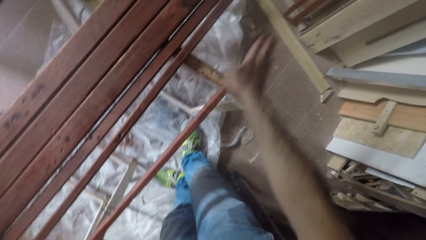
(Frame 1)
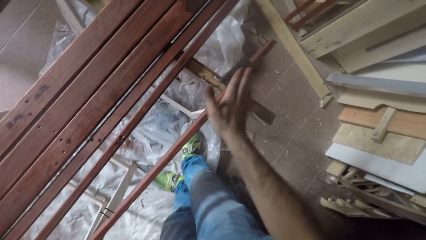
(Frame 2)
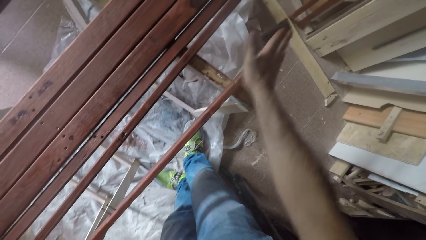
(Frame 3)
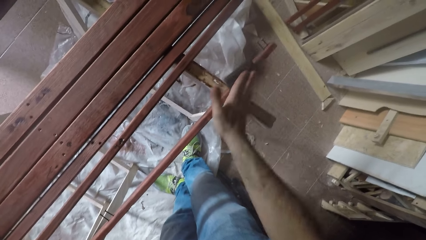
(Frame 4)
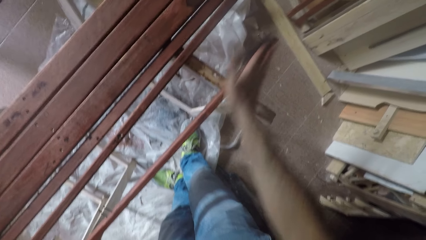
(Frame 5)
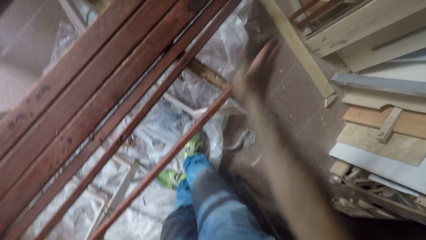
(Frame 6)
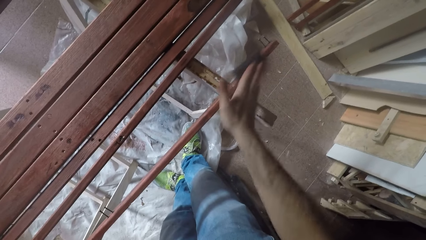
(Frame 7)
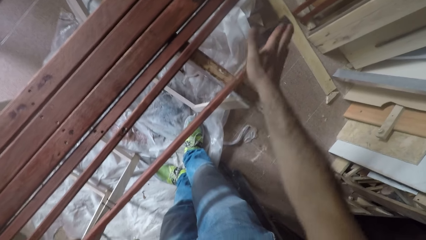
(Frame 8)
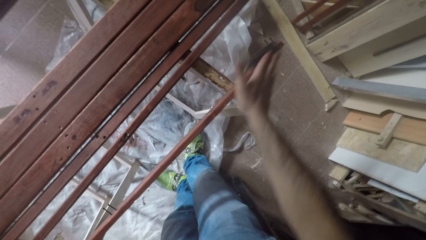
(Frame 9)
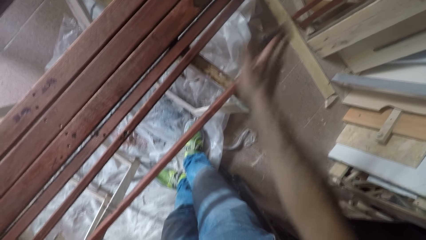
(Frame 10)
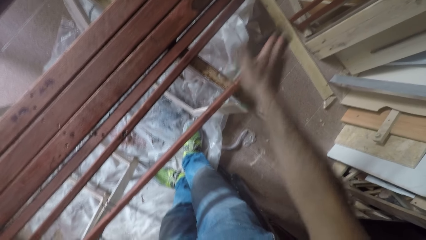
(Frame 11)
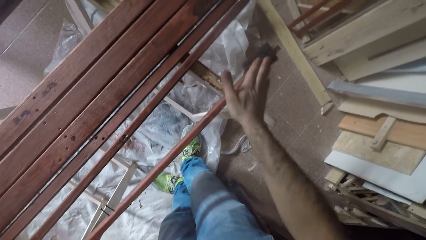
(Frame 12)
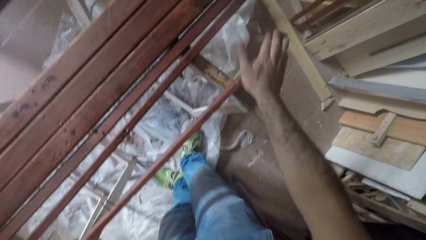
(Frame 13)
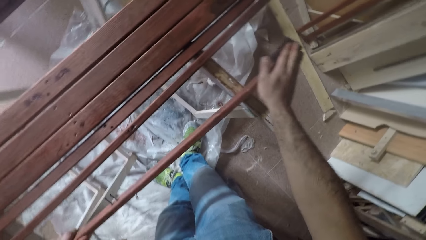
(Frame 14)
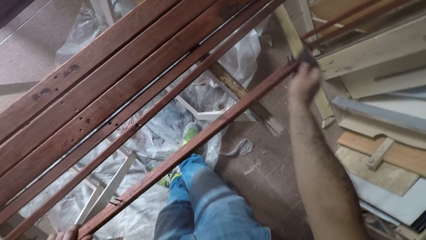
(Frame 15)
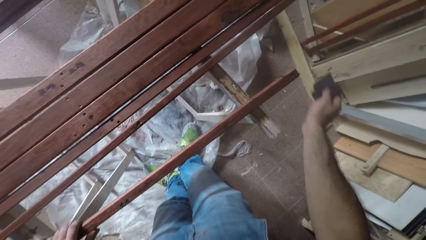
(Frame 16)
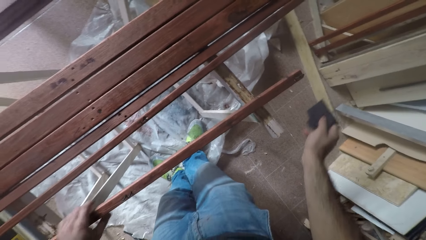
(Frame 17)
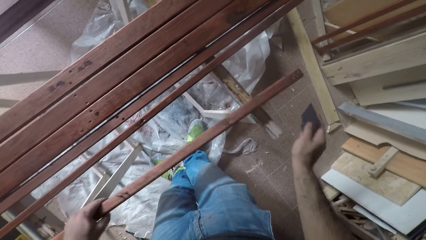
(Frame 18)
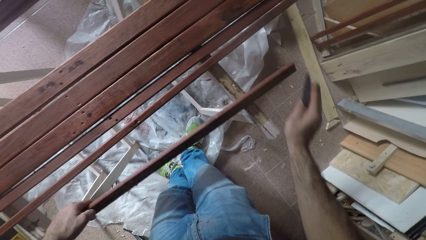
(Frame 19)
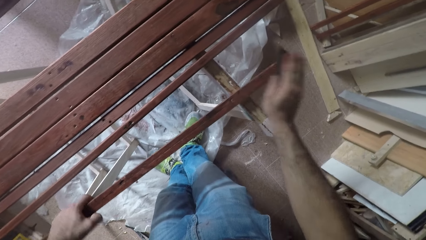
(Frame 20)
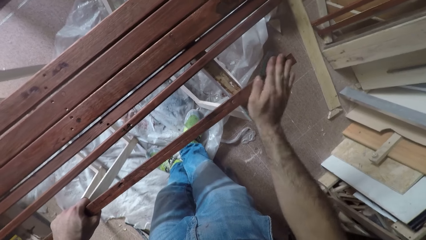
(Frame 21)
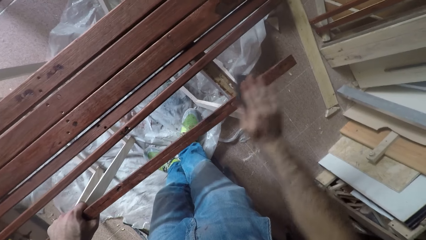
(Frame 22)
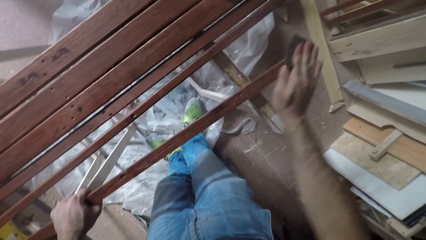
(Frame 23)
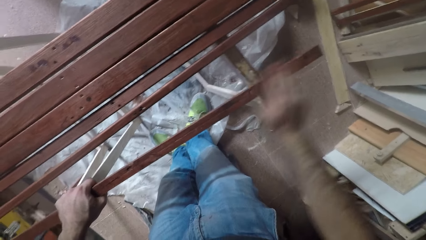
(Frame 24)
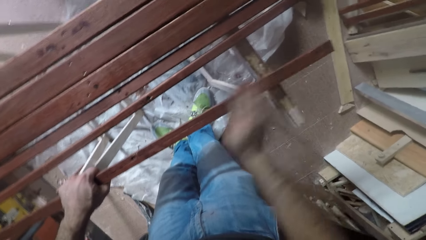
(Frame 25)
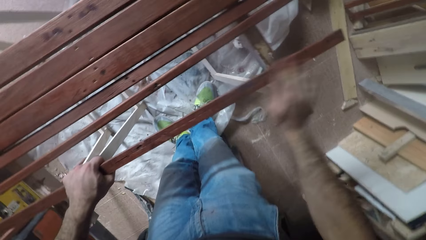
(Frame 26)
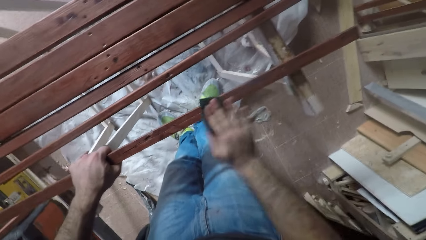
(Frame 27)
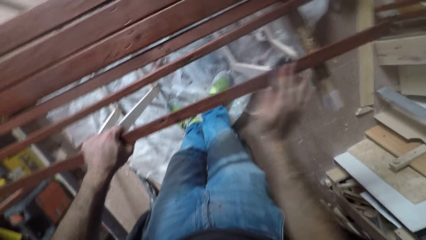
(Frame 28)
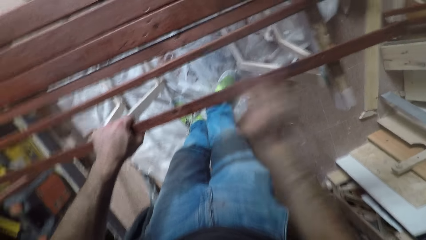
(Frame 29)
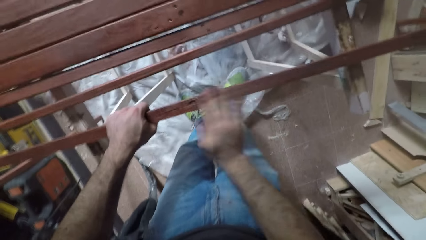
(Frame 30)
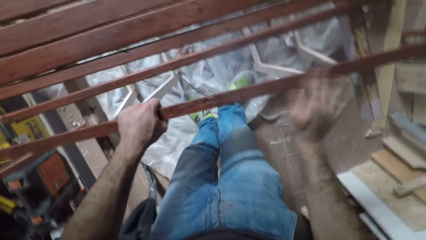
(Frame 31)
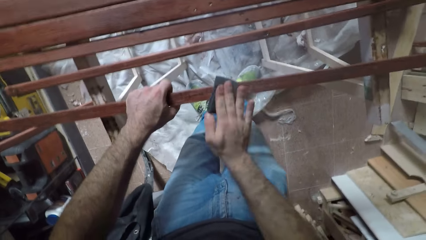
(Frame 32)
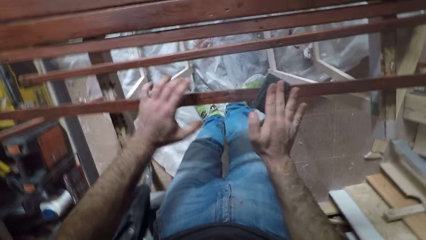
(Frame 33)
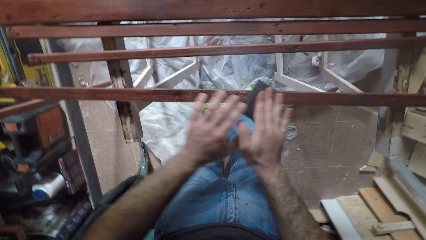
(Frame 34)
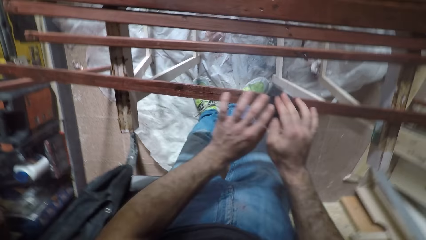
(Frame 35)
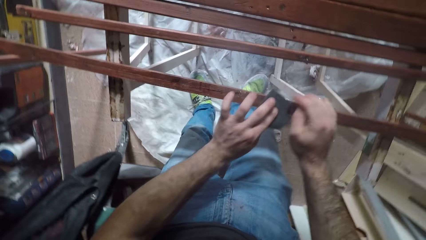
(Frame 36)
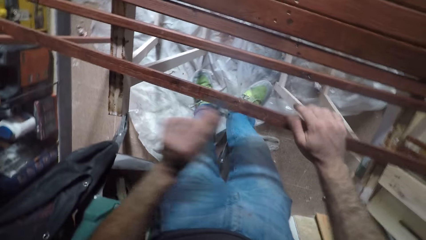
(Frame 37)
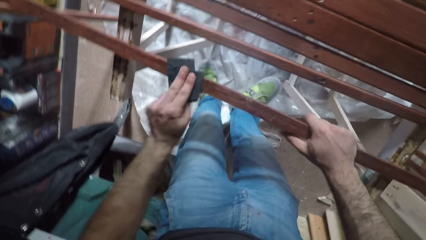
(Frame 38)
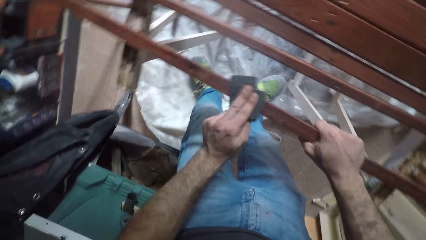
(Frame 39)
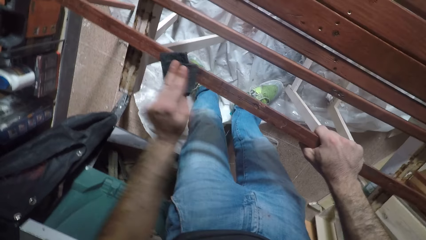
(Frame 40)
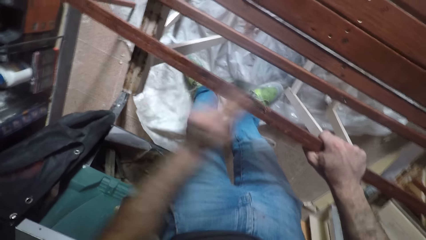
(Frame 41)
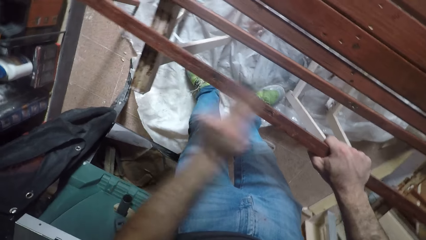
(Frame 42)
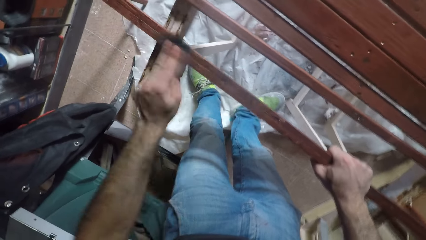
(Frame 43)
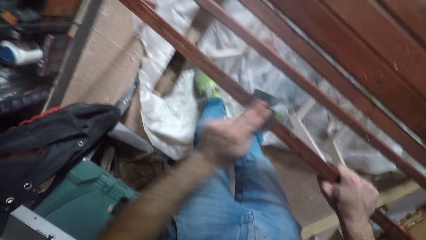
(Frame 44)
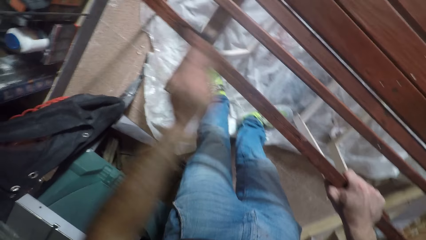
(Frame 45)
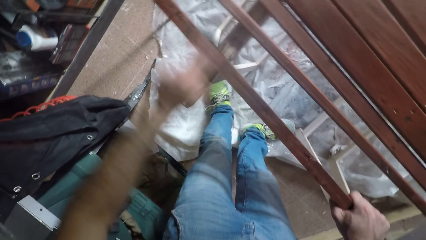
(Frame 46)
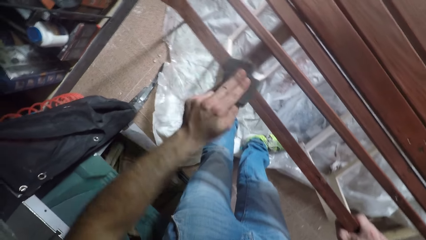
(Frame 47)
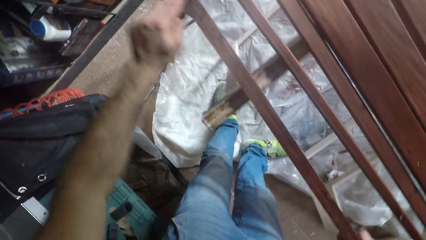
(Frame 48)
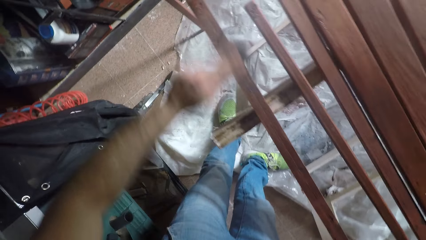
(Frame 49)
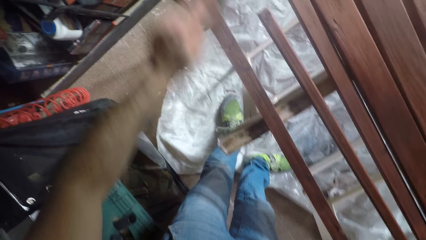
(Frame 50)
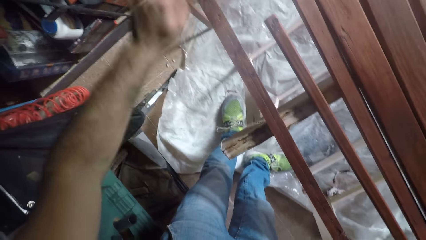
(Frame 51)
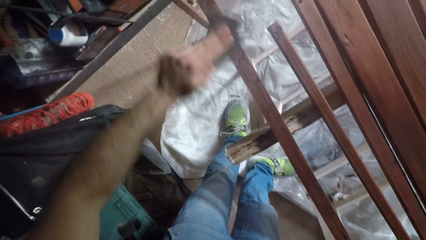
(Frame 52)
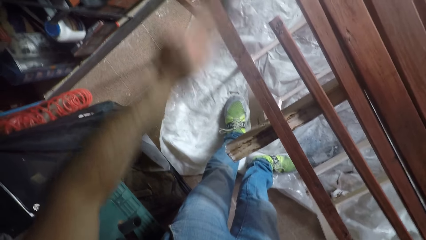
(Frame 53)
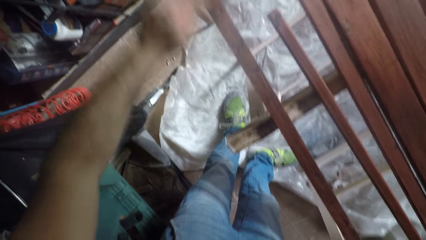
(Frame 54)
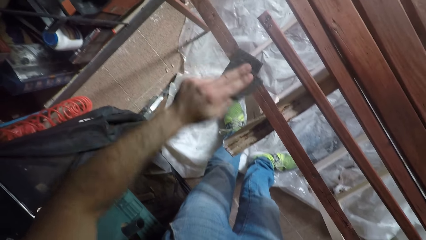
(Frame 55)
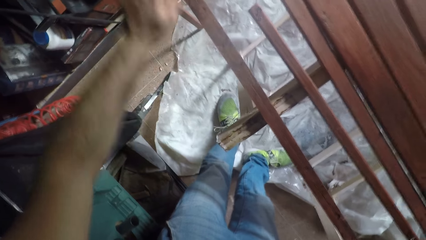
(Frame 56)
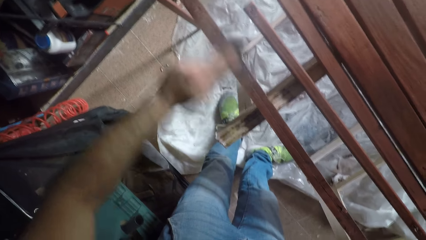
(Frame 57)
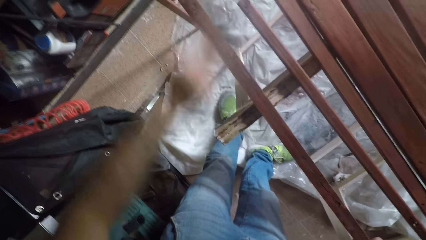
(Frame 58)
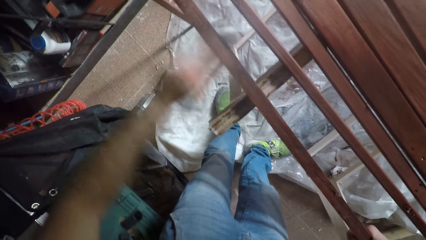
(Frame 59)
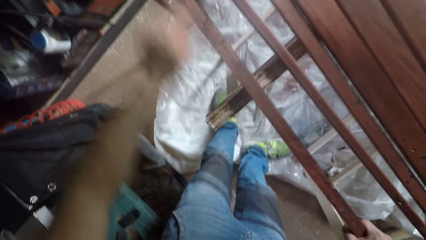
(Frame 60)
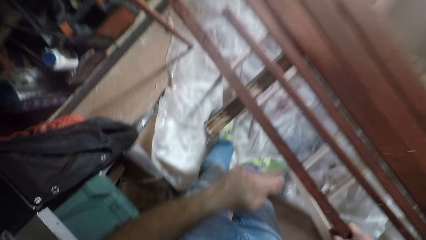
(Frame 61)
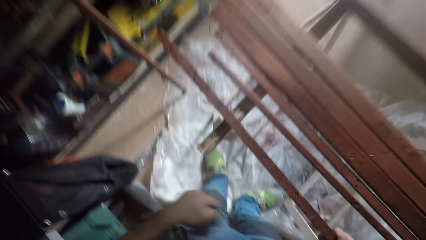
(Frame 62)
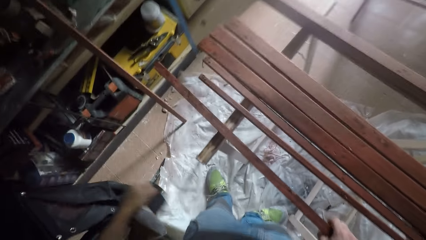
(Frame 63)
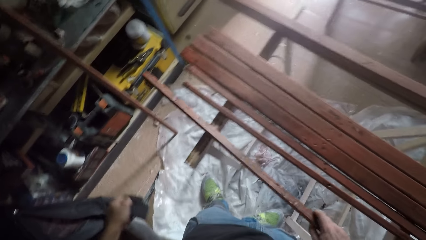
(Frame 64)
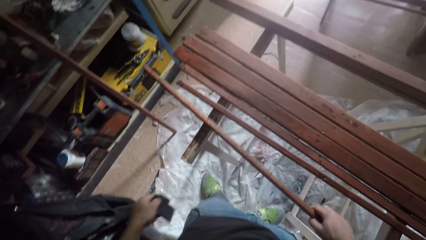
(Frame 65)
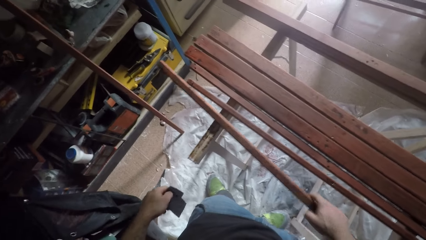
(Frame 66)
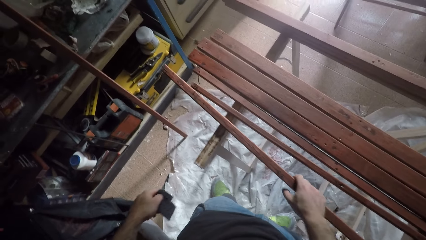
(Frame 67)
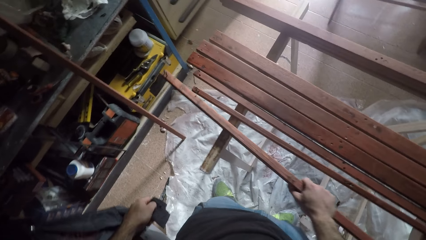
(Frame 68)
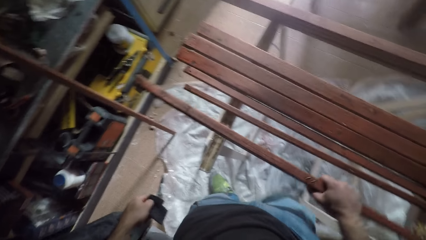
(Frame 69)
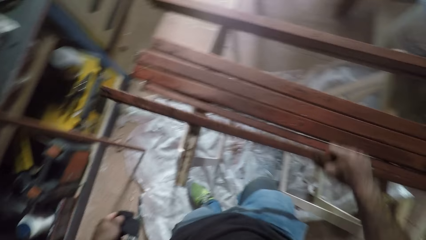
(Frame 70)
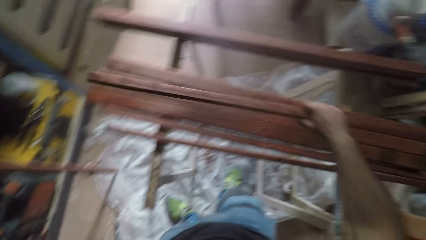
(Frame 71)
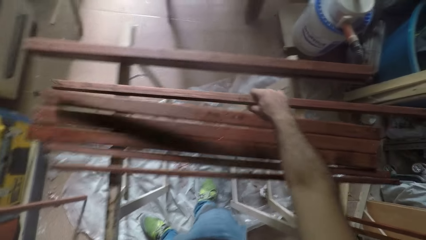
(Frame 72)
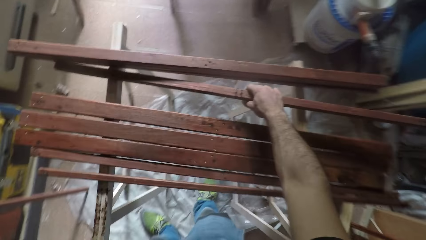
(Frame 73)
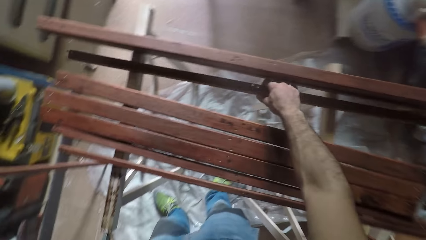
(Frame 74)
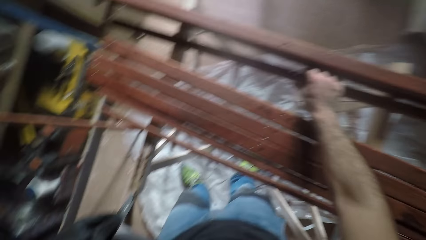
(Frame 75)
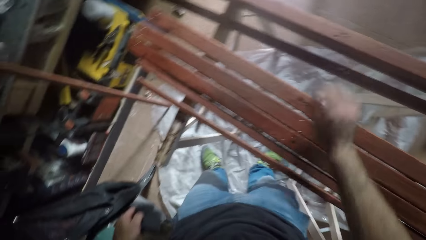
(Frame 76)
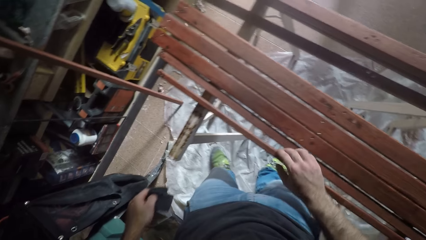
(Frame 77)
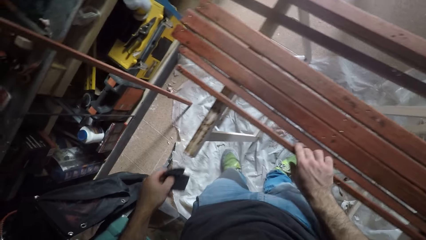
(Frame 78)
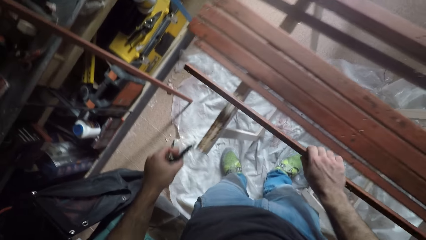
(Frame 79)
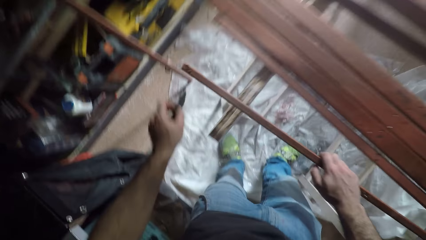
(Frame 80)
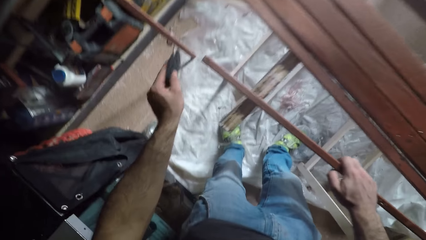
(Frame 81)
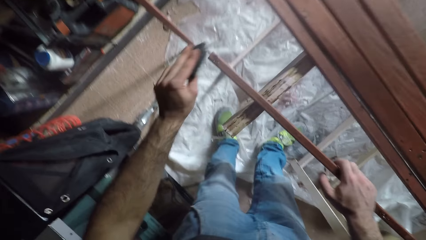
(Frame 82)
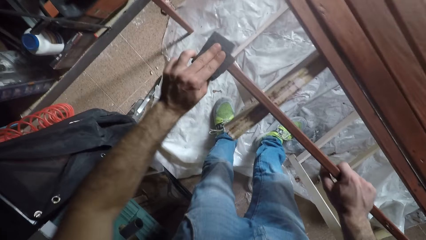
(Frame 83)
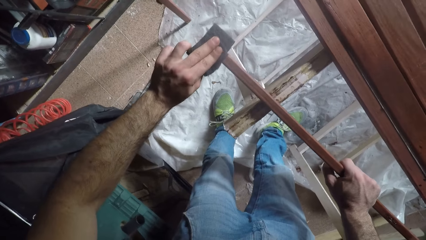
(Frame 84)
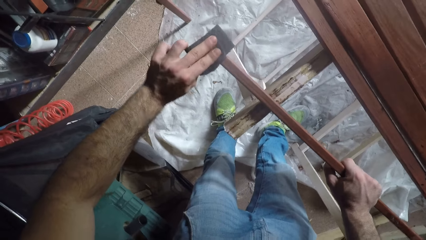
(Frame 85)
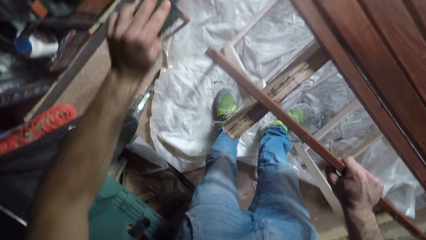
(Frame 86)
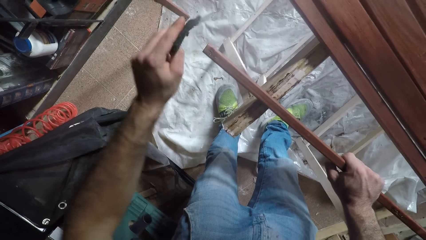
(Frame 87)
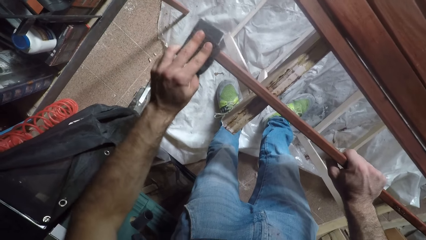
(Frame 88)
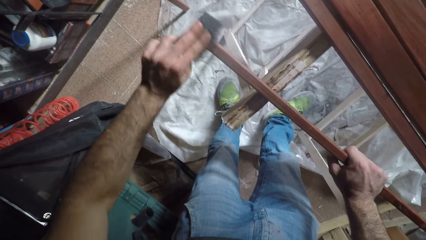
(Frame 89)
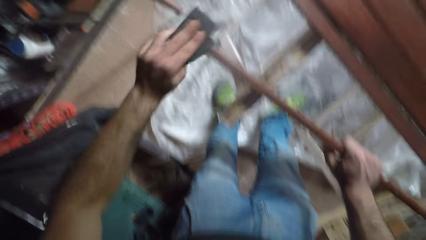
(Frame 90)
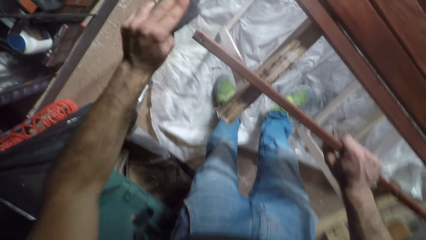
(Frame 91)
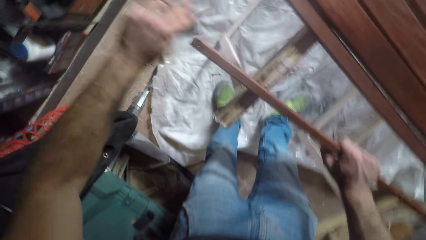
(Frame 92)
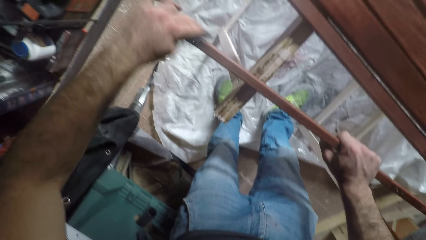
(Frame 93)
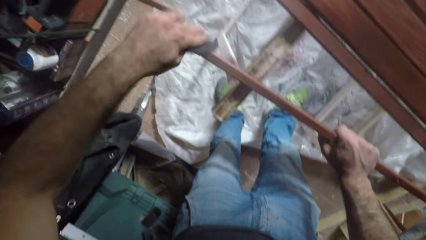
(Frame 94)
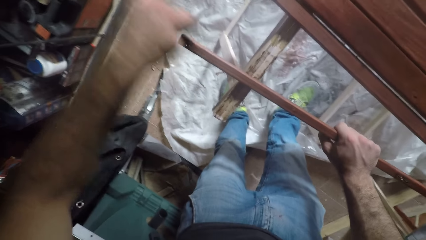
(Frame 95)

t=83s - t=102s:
The camera wearer turns the wood. They stop sandpapering the rod. They pick the rod. They place the rod beside the last rod on the sawhorse. They pick up another rod from the sawhorse and place it on the edge closer to them. They sandpaper the rod.
